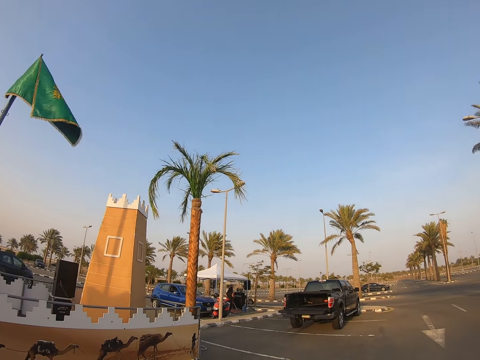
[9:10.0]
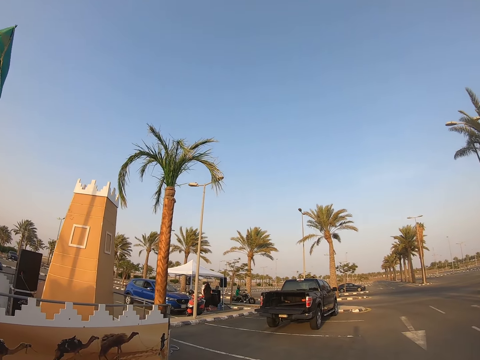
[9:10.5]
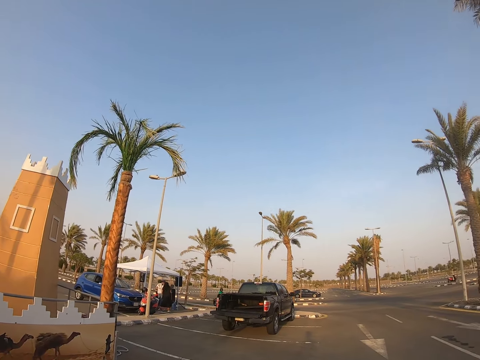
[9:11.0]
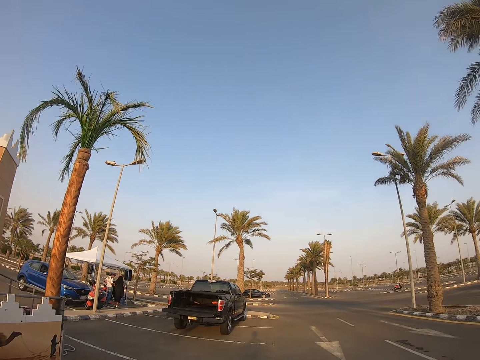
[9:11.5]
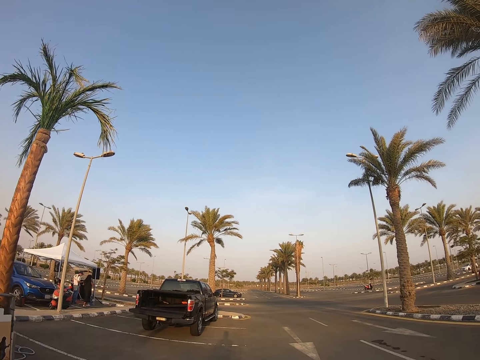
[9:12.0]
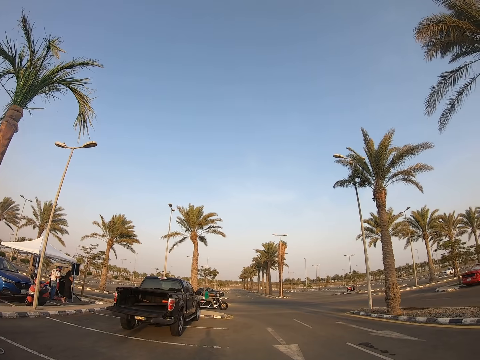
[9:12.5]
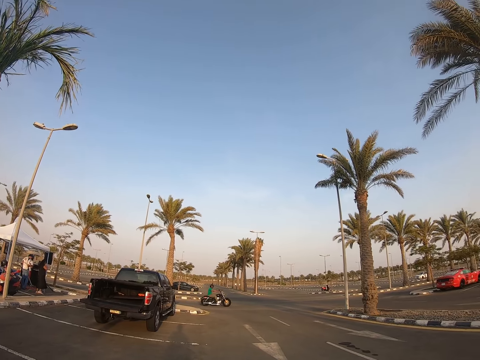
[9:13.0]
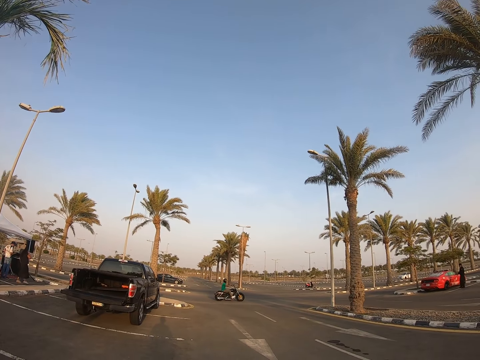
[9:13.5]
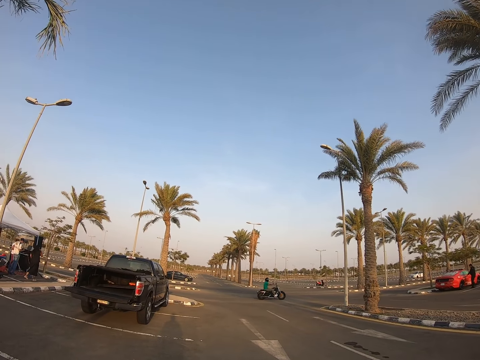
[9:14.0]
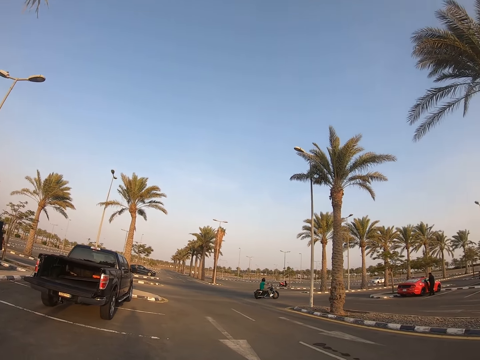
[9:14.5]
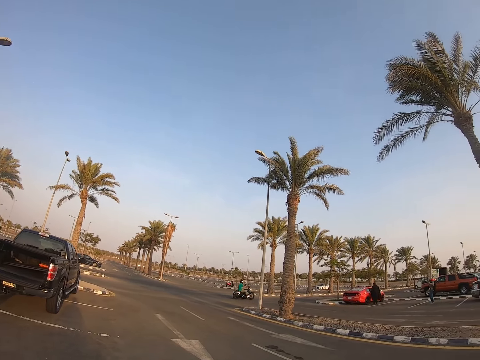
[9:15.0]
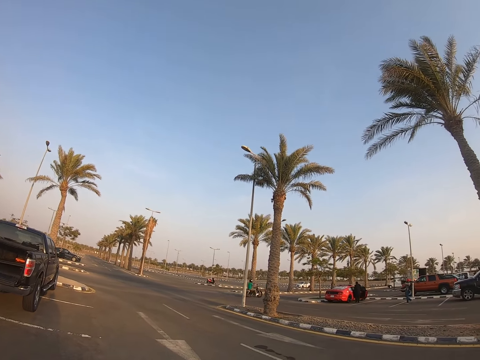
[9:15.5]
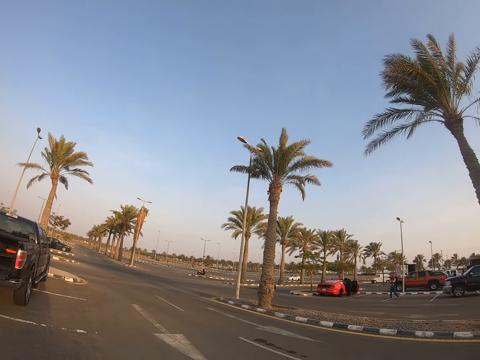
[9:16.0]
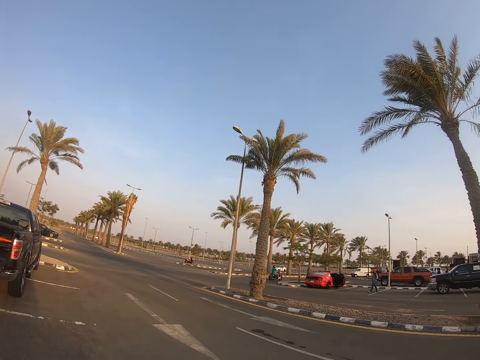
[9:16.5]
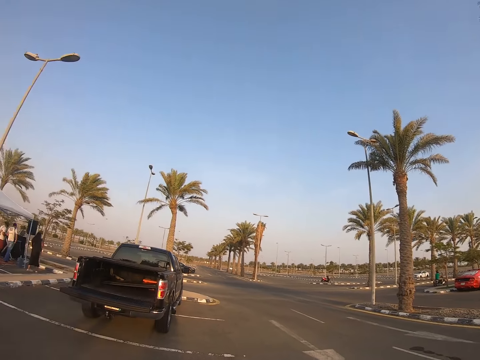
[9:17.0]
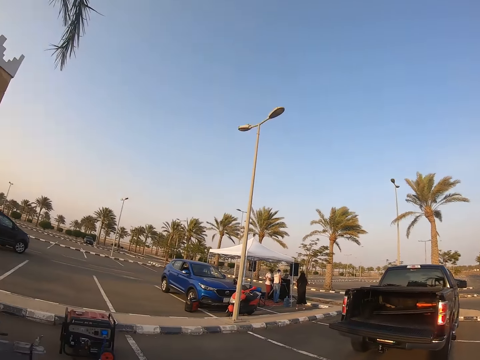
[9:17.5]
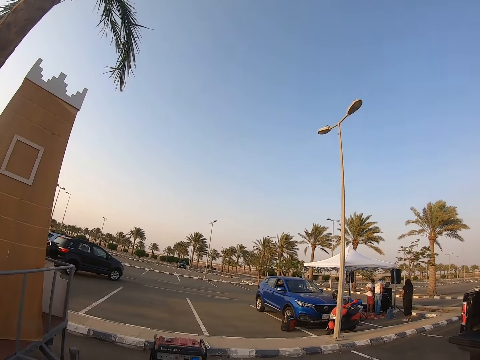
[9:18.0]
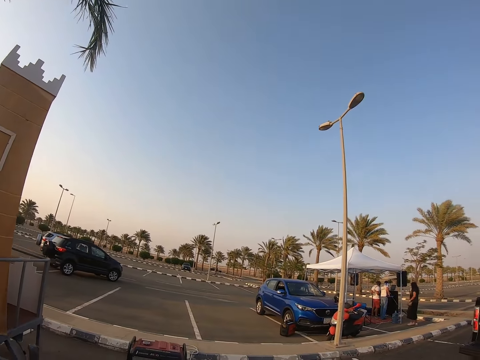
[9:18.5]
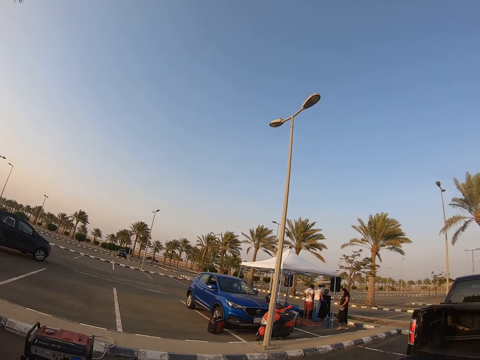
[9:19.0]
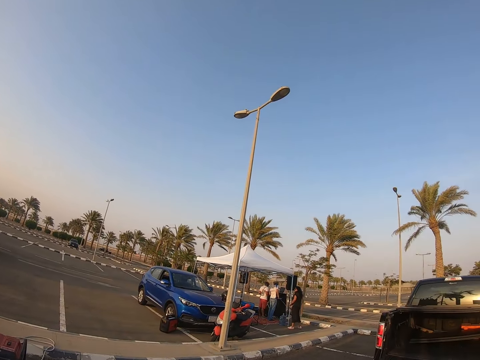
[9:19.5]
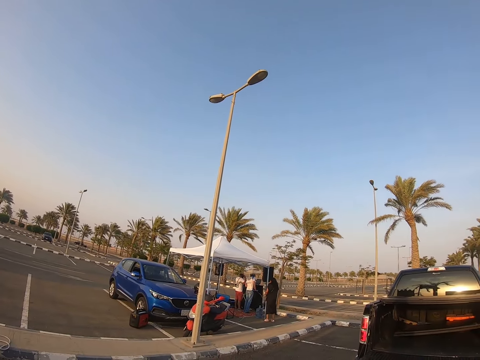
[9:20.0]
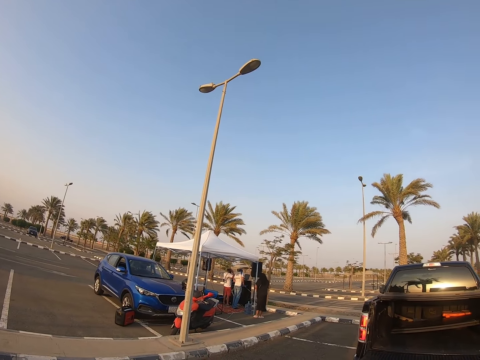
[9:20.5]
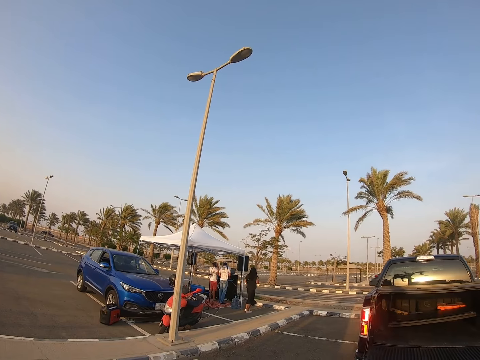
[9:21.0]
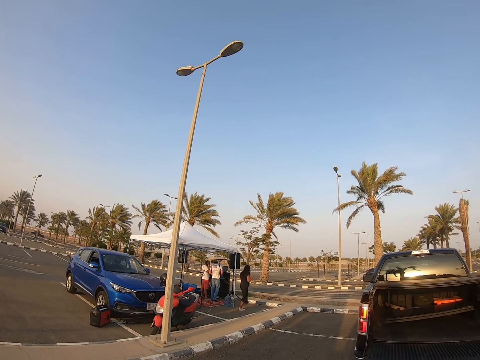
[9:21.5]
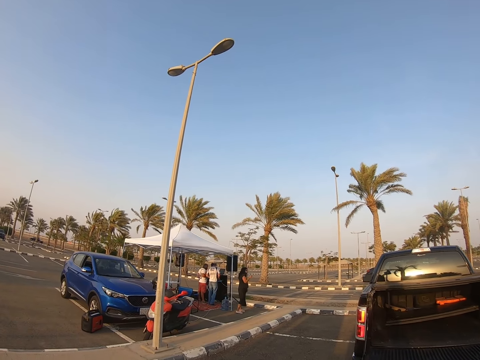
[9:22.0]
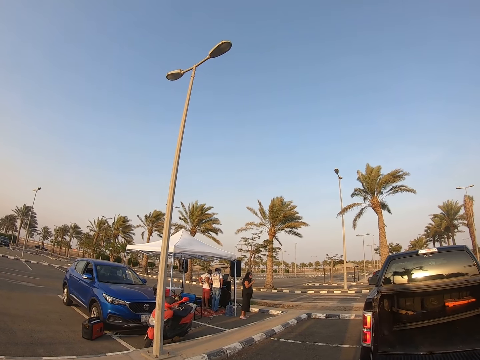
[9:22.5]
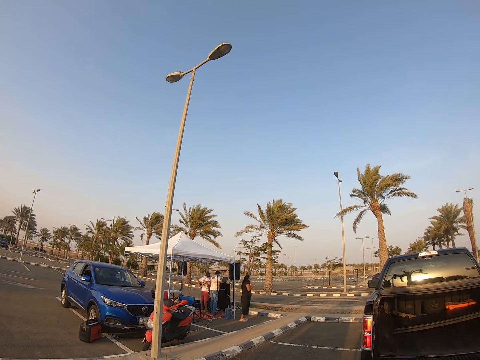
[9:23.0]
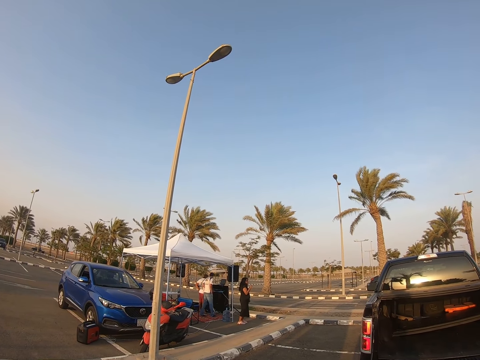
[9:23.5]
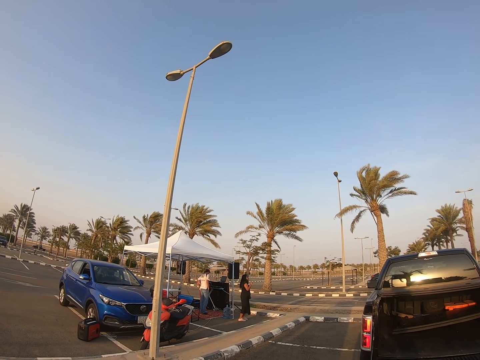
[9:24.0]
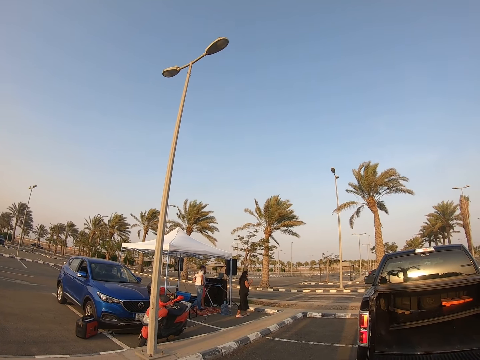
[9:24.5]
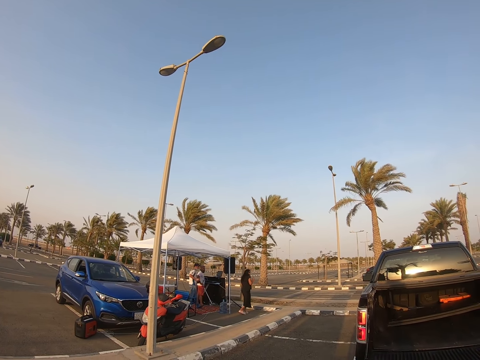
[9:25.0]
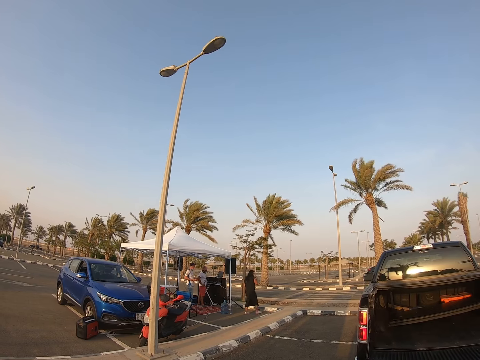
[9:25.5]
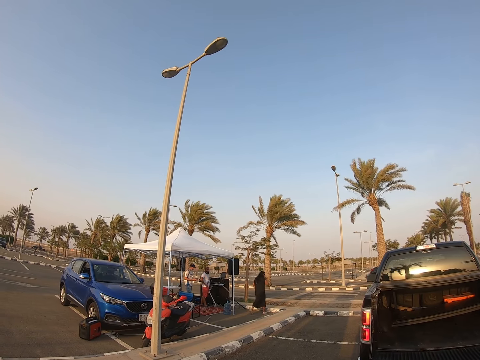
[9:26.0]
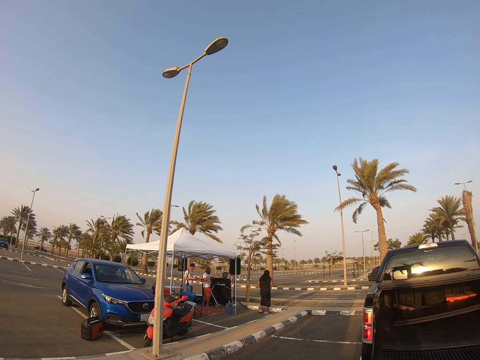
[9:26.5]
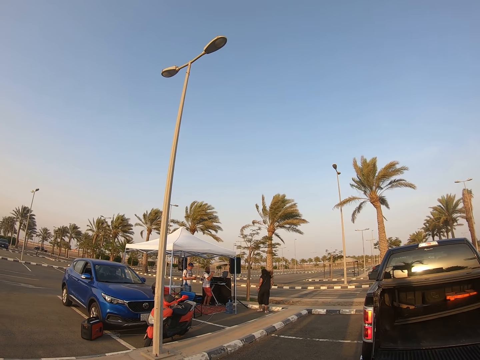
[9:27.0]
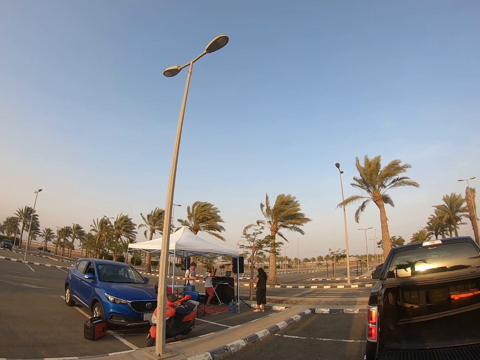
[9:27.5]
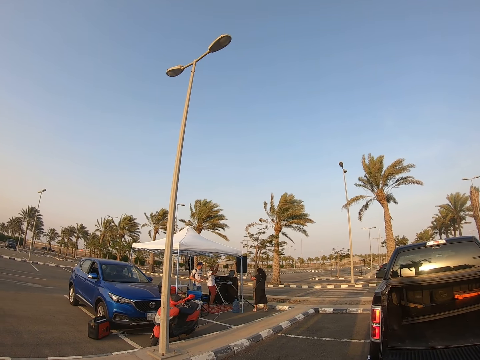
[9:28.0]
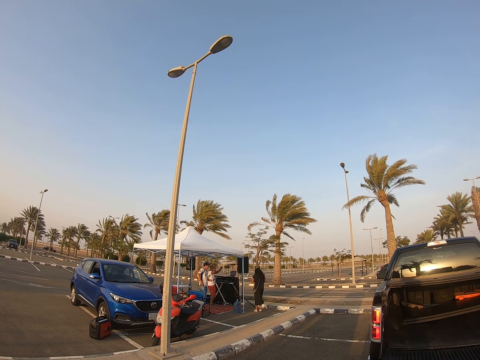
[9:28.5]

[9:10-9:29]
The camera wearer looks around the park. A man rides a motorbike. A lady dances. Another man walks back. Another man dances. Another man dances.

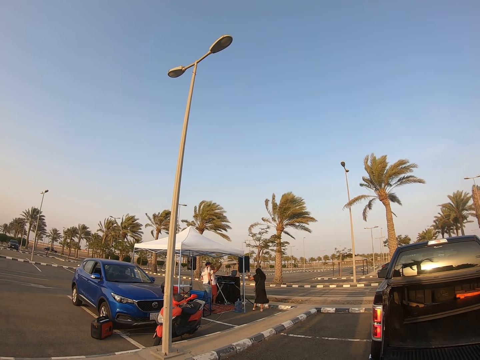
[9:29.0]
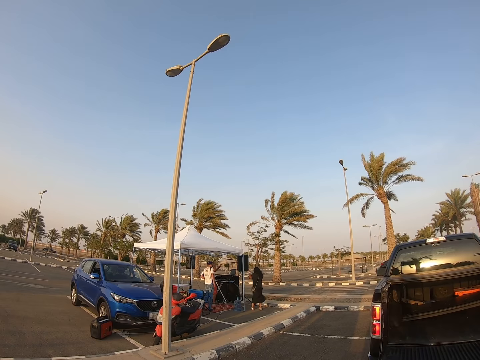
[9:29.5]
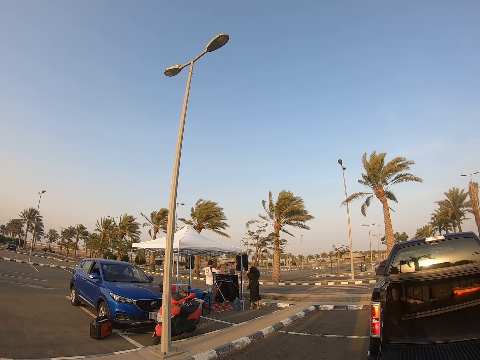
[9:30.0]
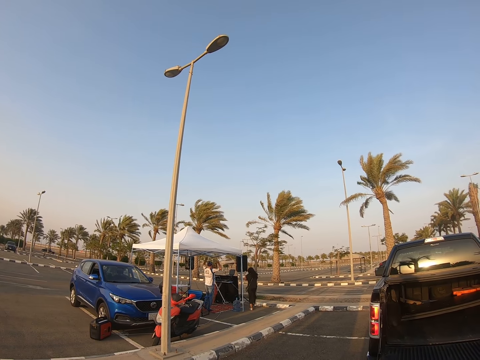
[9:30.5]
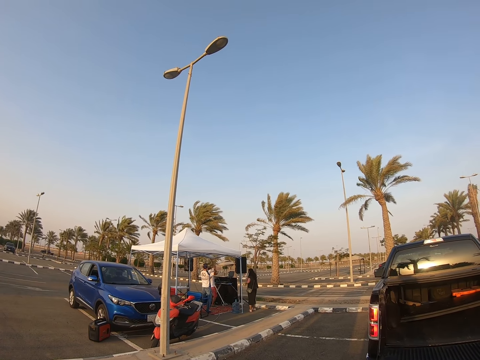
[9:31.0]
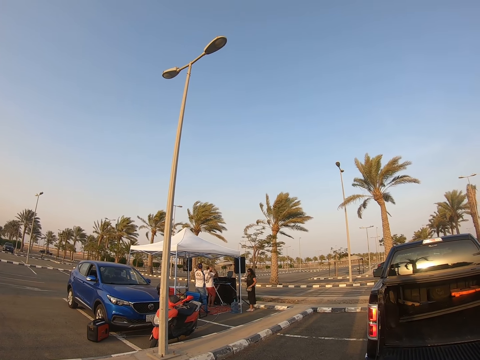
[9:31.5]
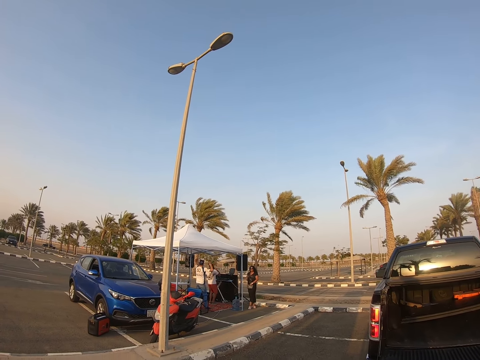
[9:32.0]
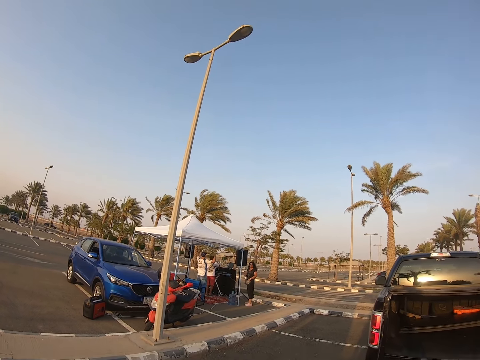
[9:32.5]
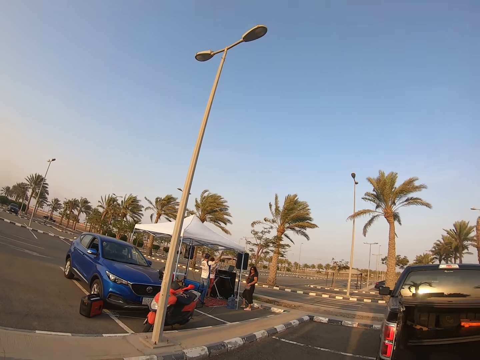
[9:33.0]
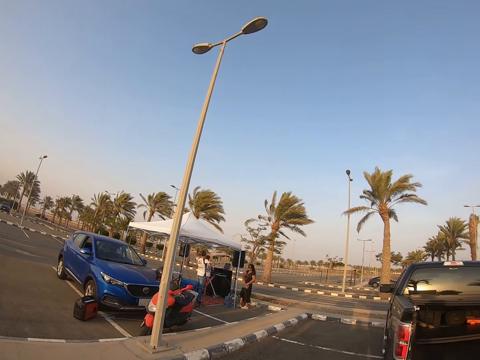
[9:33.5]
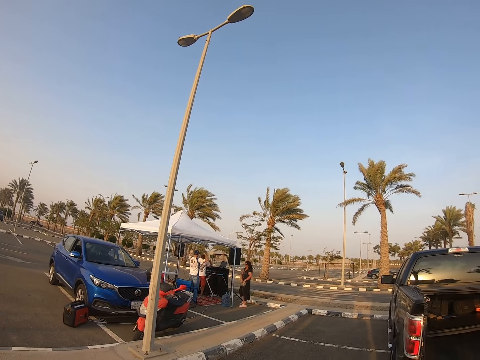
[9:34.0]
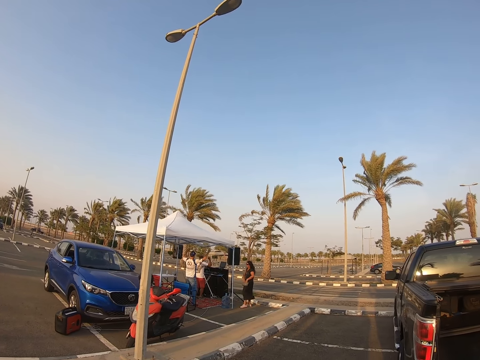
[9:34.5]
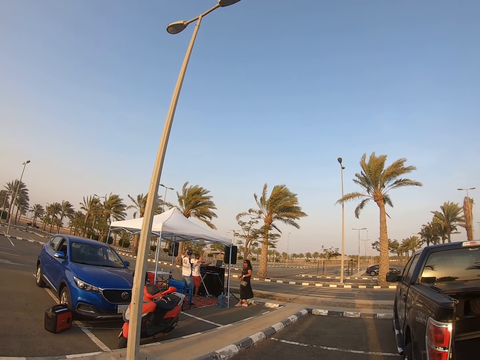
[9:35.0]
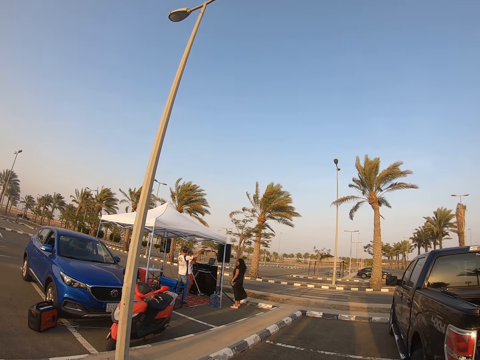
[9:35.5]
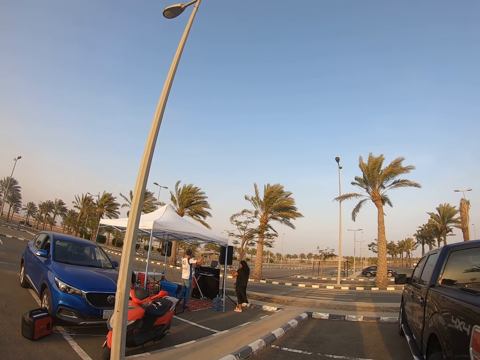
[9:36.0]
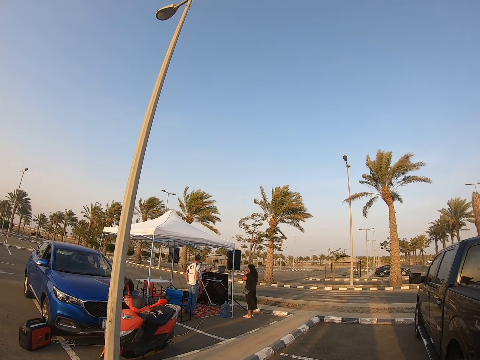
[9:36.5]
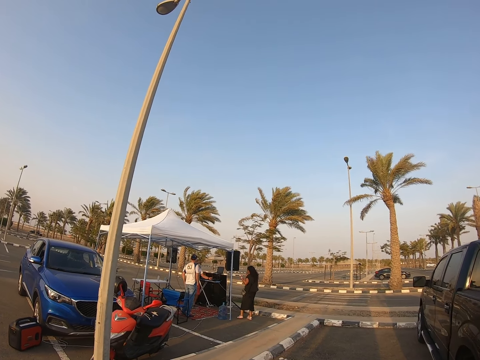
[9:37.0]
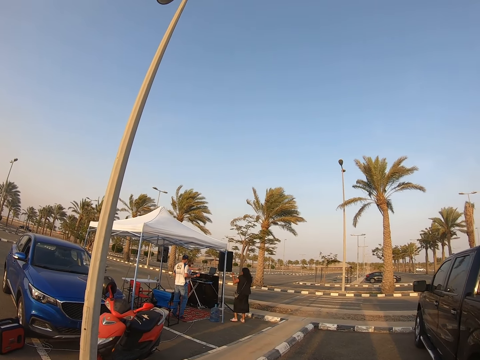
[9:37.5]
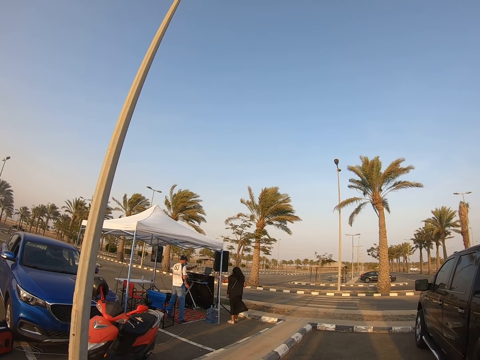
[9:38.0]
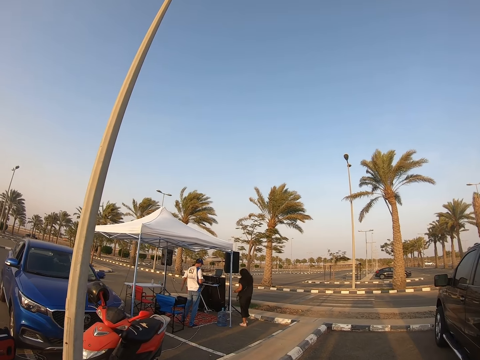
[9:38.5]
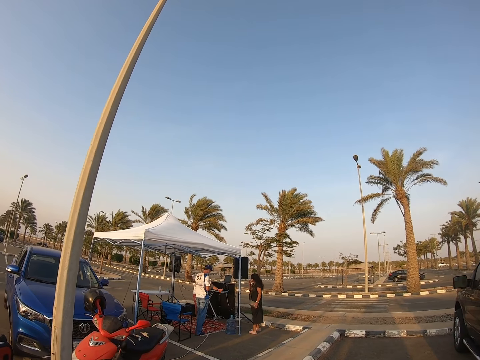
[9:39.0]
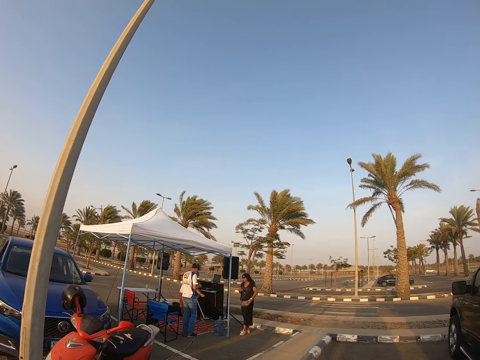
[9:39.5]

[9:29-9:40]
A man dances. The man takes a phone from his pocket.
